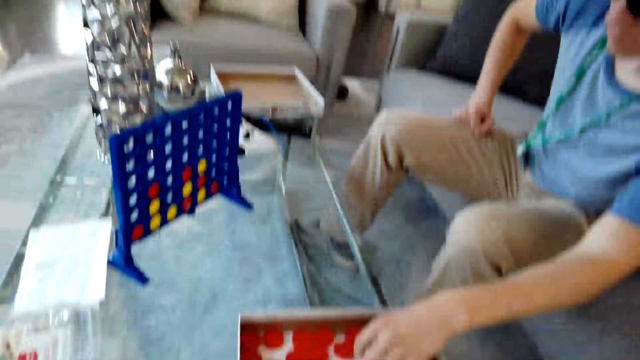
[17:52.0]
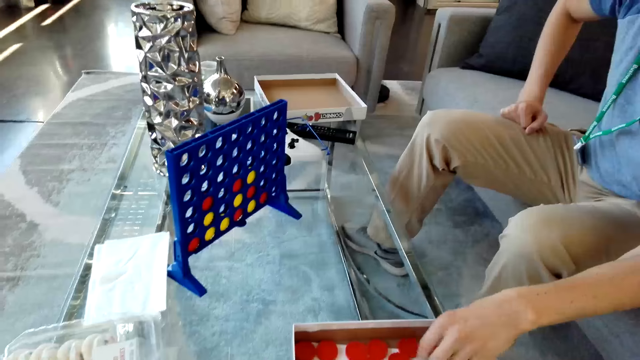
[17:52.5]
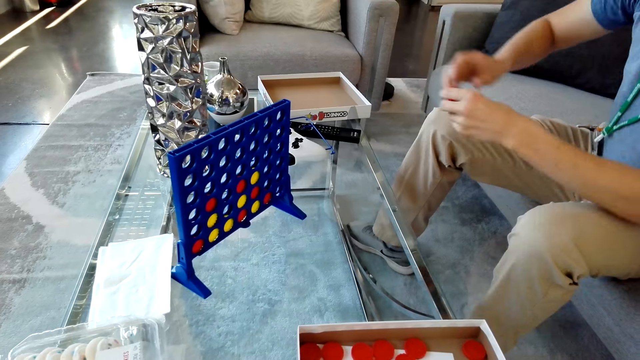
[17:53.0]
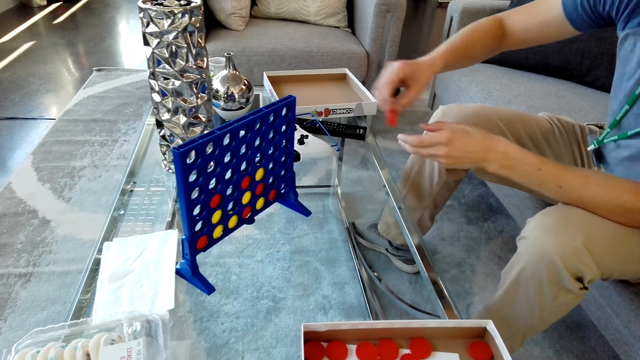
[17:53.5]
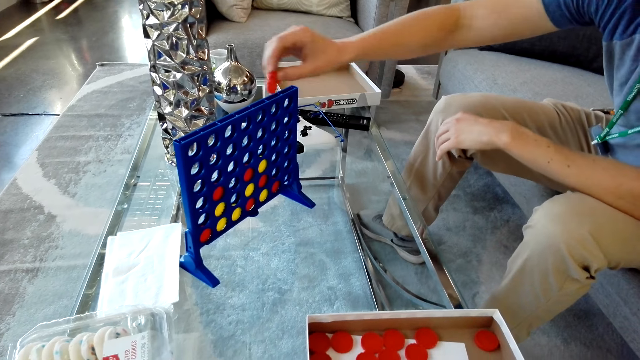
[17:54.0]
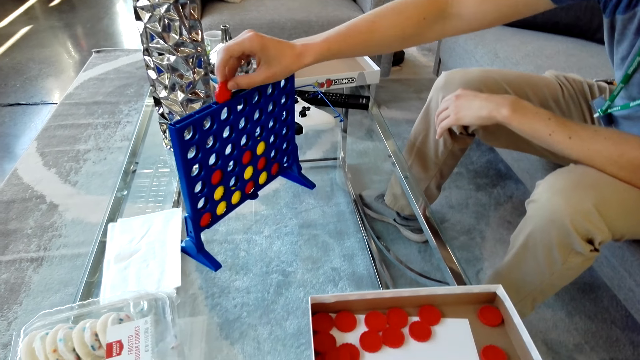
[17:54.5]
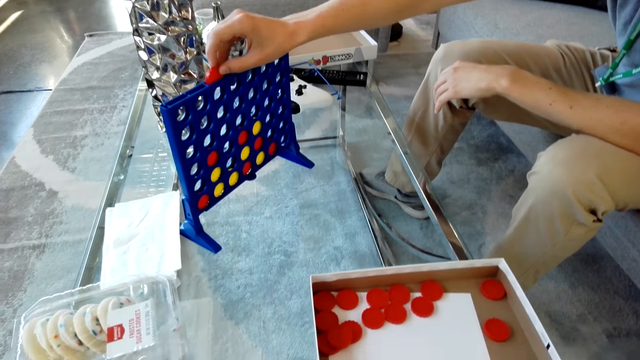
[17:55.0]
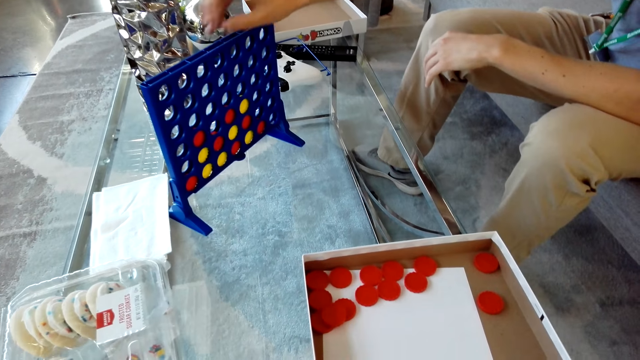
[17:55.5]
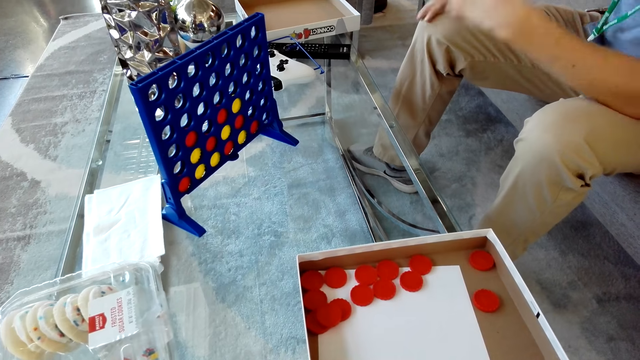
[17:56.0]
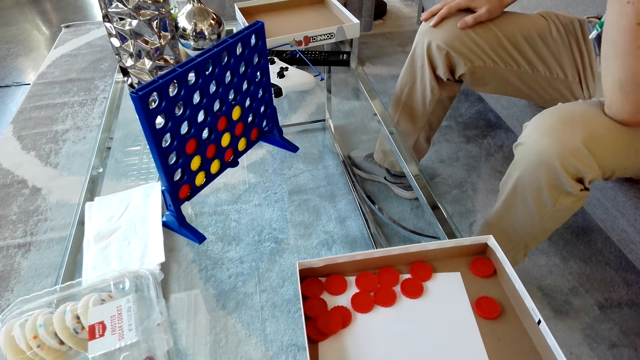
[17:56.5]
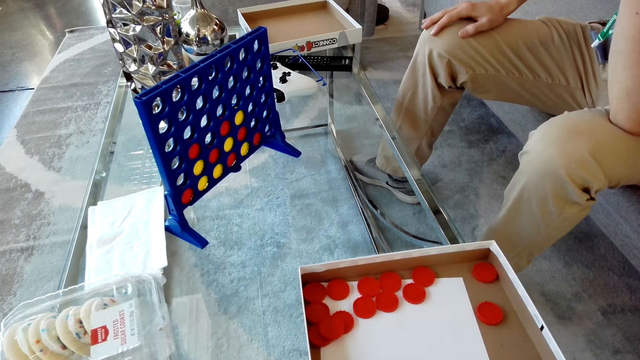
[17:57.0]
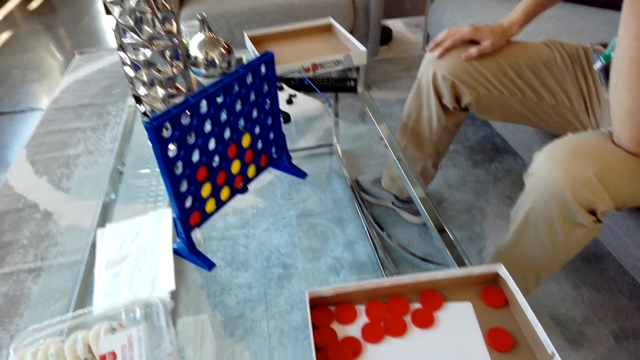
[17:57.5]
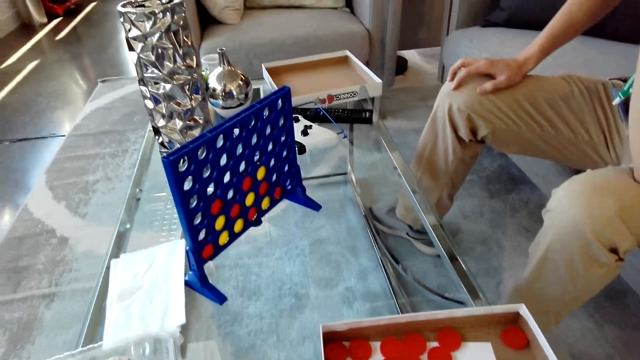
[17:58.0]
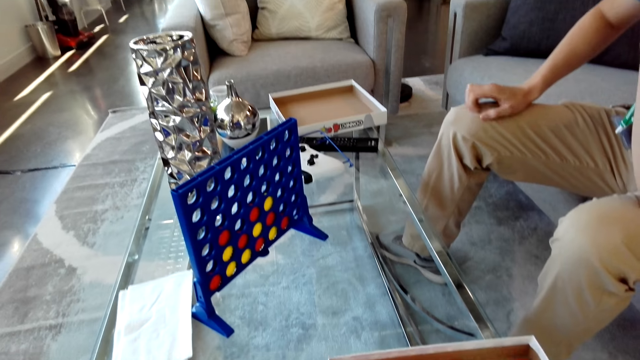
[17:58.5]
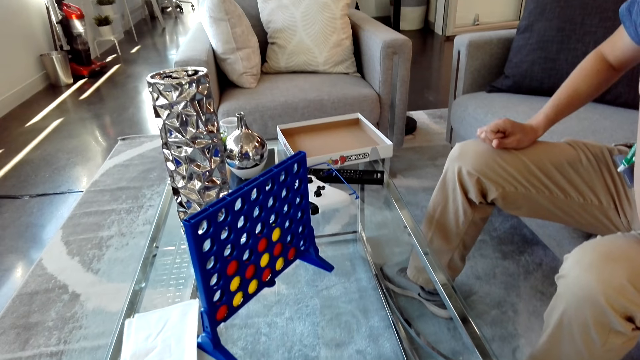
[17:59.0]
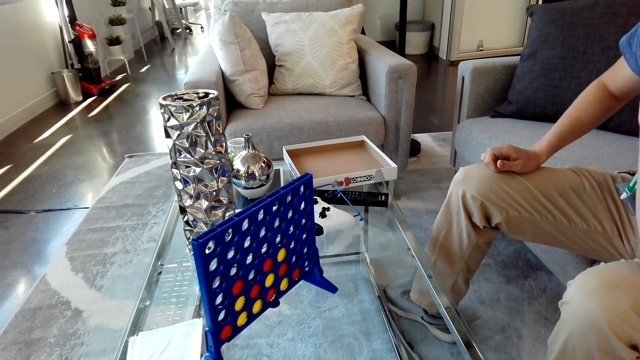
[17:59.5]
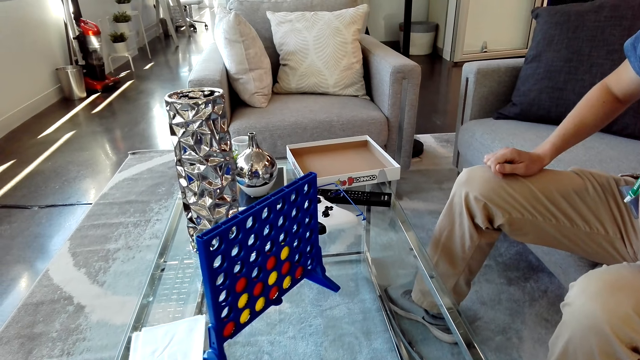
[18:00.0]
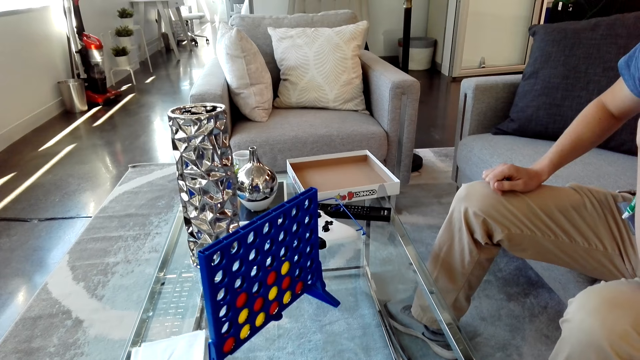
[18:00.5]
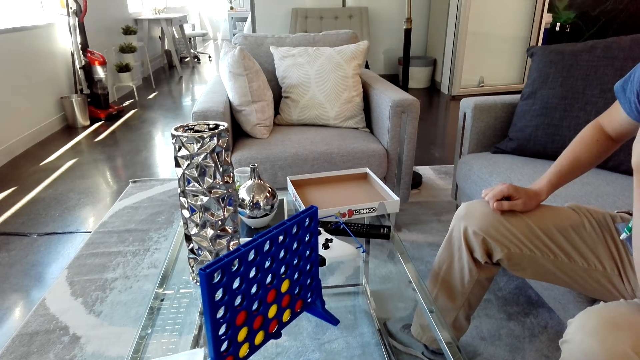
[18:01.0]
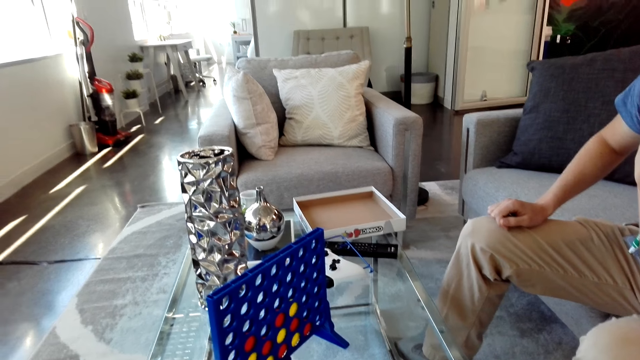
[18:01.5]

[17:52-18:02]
A man places something on the board with the right hand. He picks the bid with the left hand. He puts the bid in something on the board with the right hand. The camera wearer looks down.

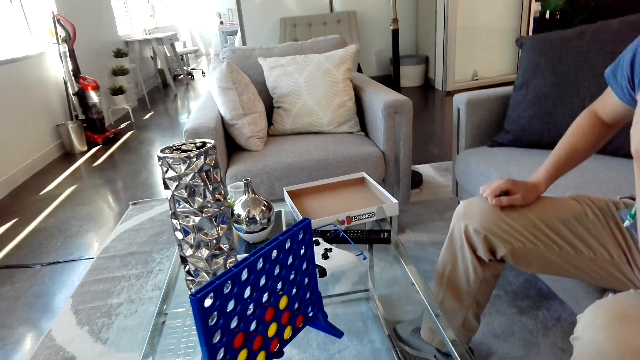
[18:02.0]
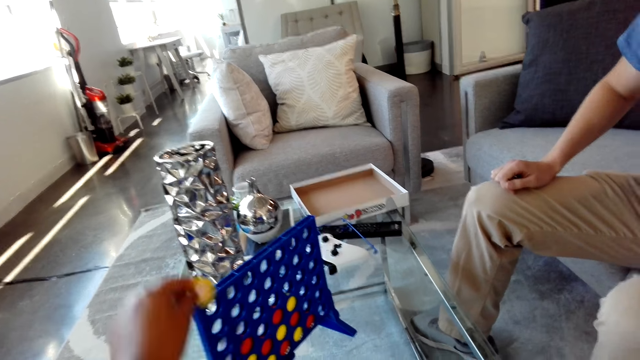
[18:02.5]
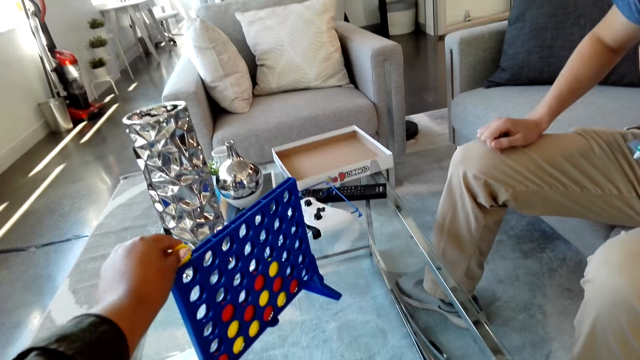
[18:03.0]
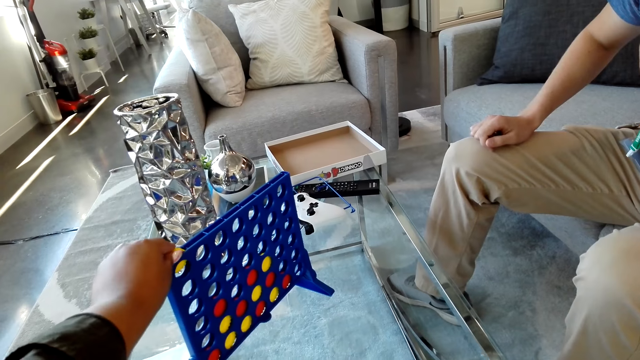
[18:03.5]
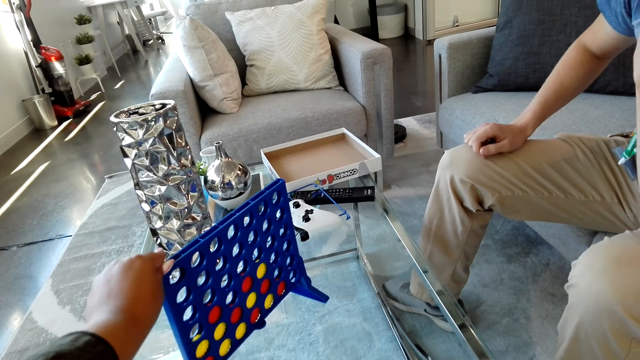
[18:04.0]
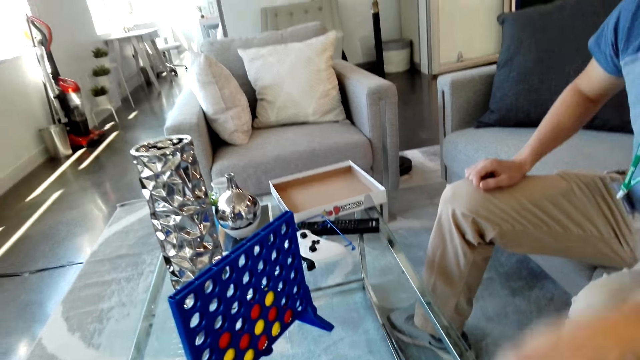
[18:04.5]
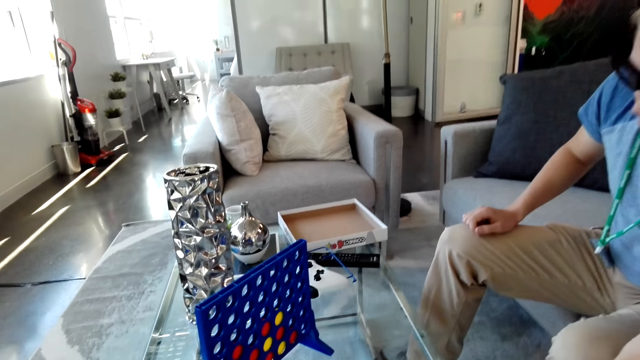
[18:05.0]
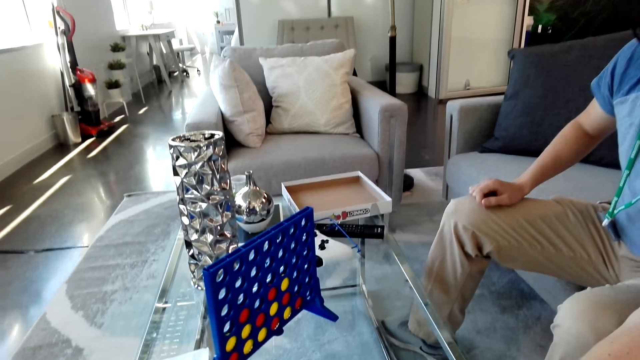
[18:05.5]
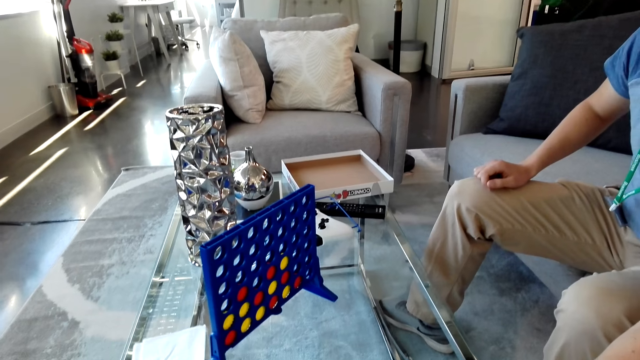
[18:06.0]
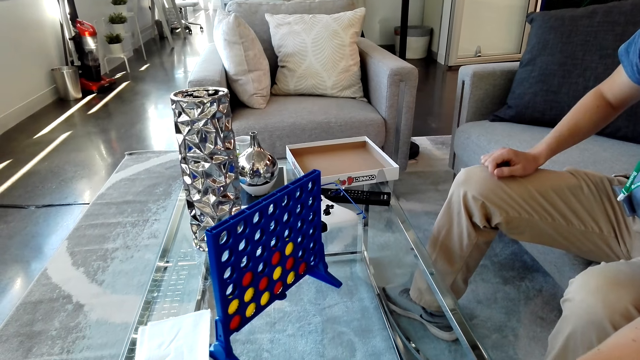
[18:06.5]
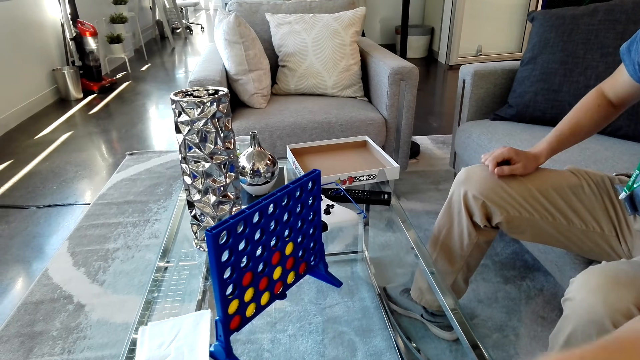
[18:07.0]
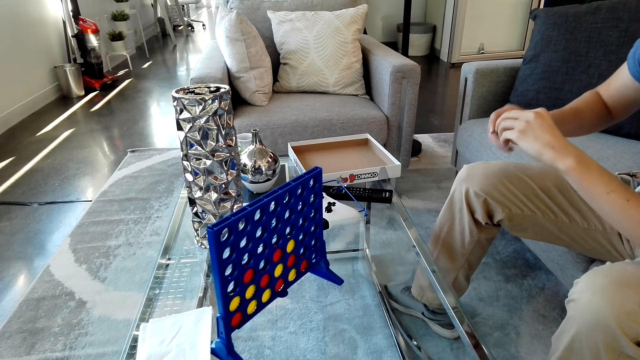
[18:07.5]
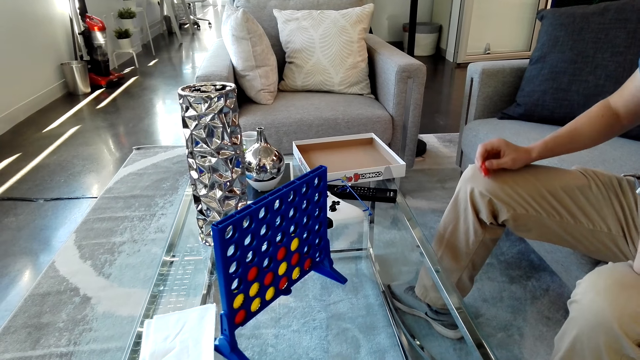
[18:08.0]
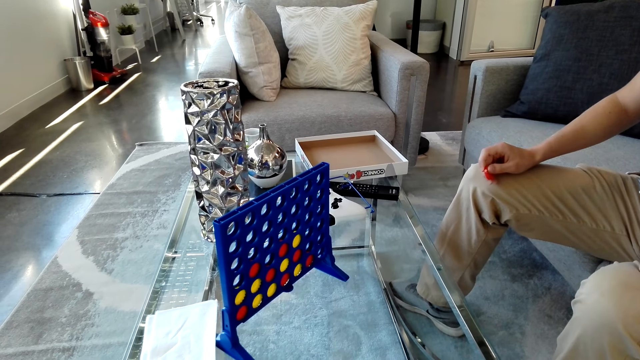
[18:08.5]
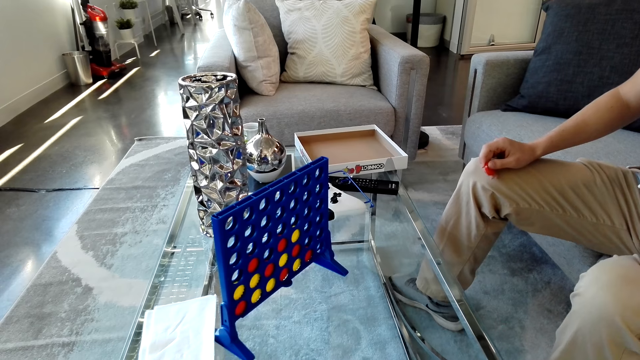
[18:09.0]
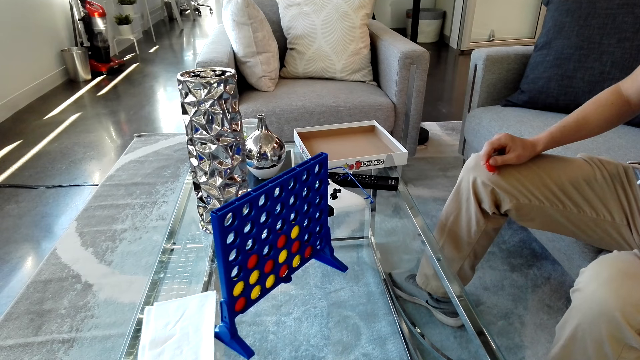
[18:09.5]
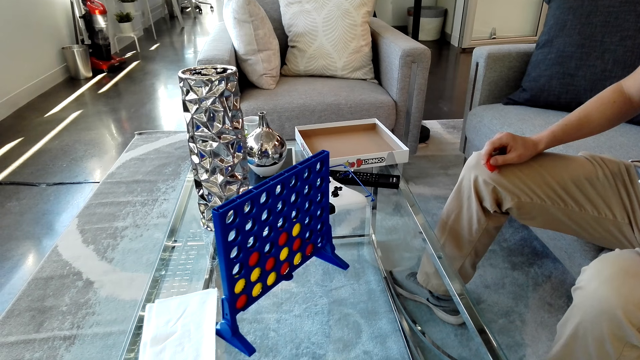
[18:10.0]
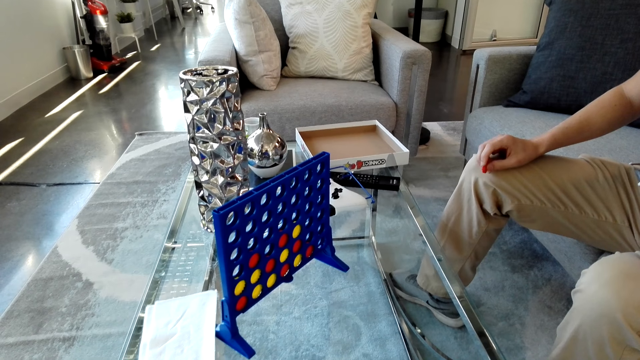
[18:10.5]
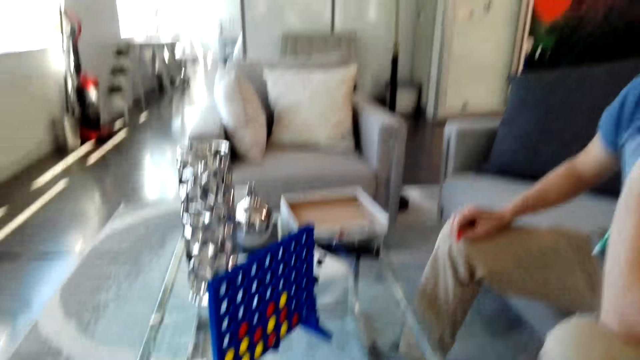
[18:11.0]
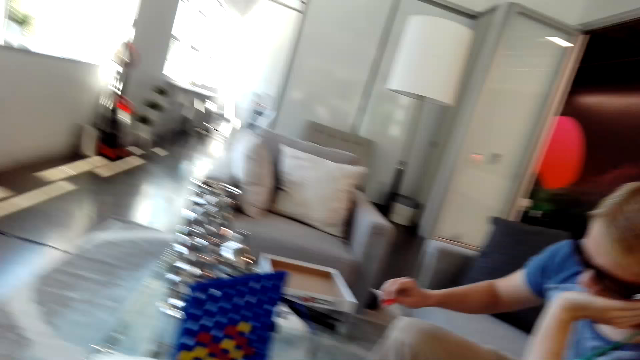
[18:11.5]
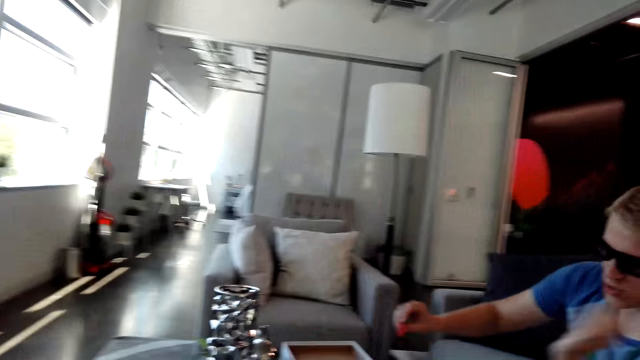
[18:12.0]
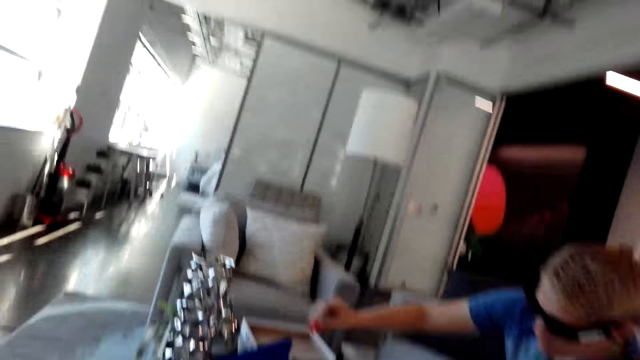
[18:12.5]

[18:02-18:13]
The camera wearer puts the bid in something on the board with the left hand. A man picks the bid with the left hand. He exchanges something from the left hand to the right hand. The camera wearer looks in front.
